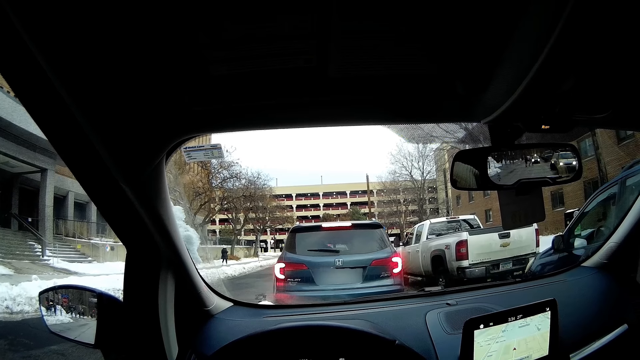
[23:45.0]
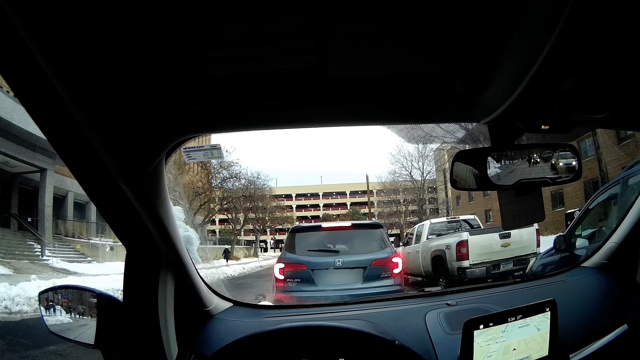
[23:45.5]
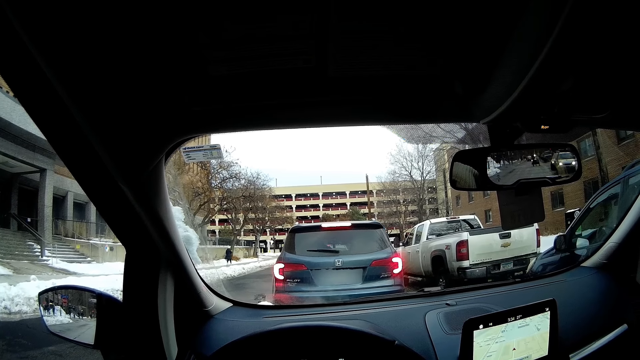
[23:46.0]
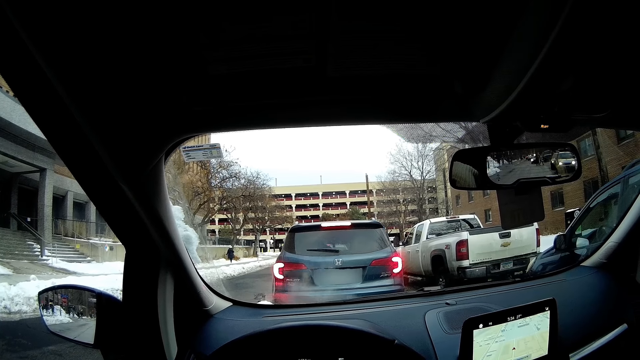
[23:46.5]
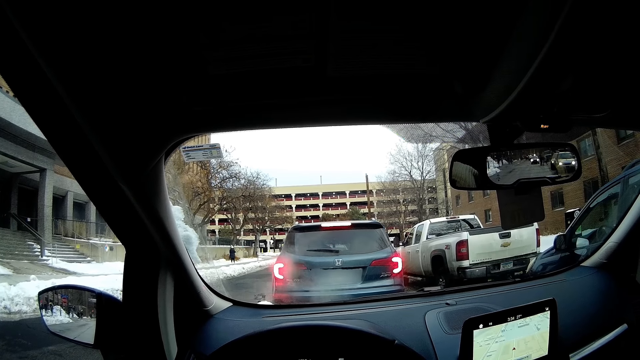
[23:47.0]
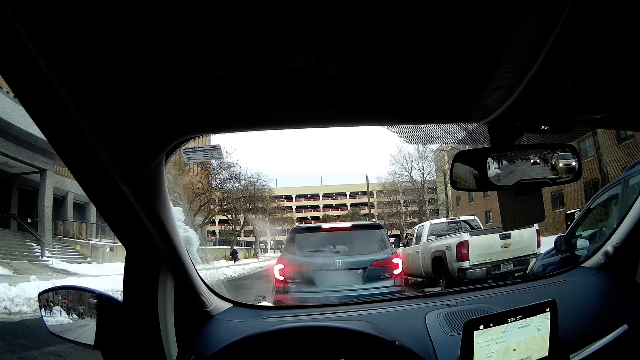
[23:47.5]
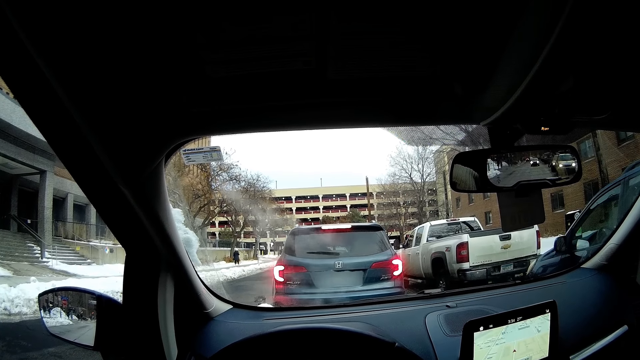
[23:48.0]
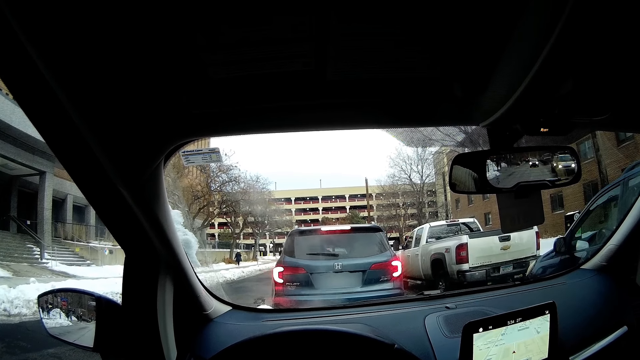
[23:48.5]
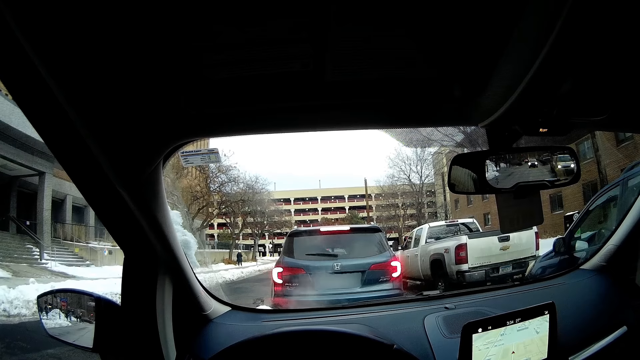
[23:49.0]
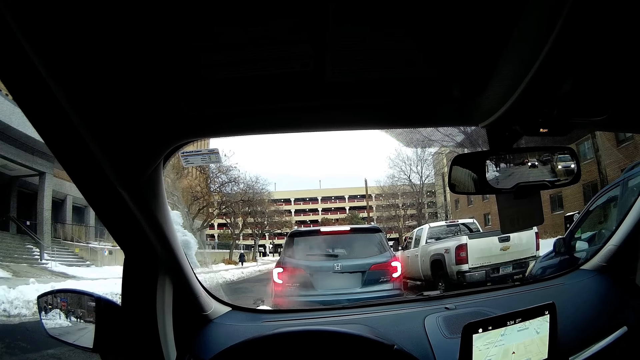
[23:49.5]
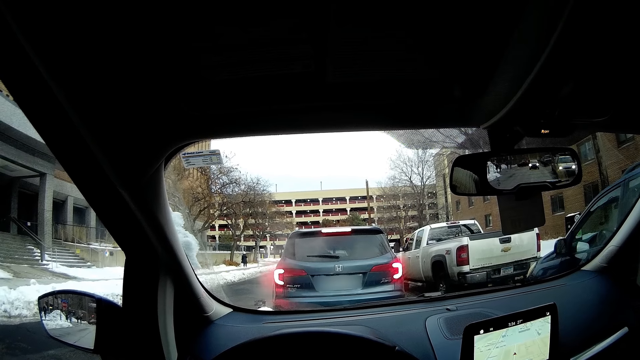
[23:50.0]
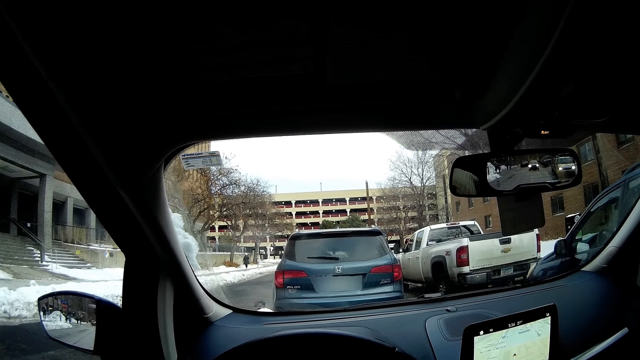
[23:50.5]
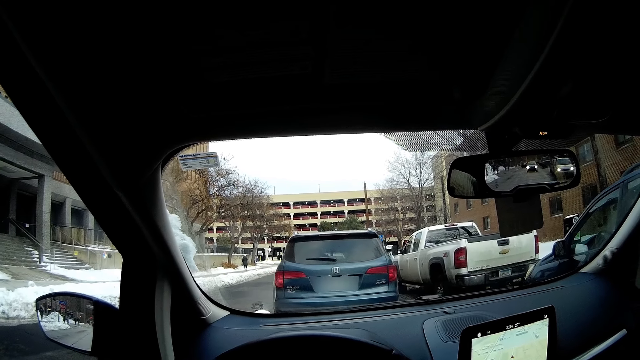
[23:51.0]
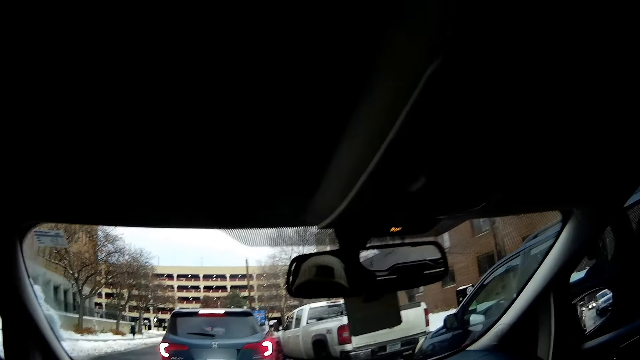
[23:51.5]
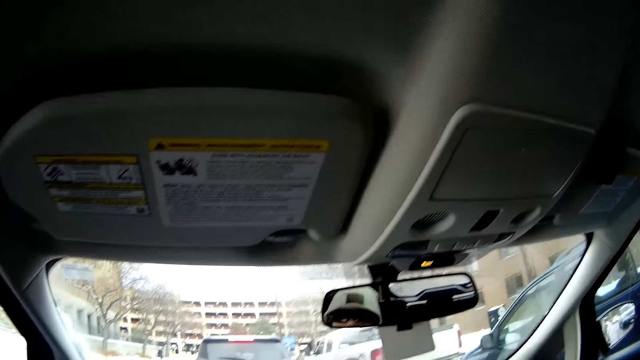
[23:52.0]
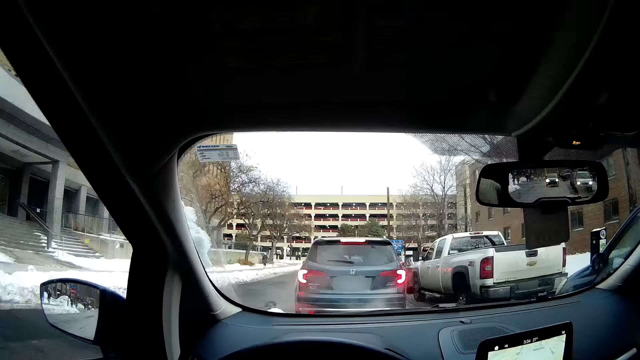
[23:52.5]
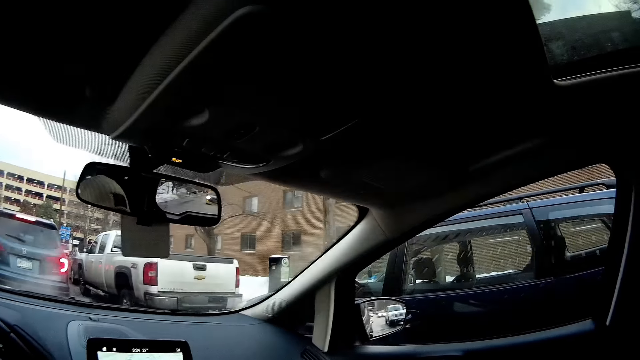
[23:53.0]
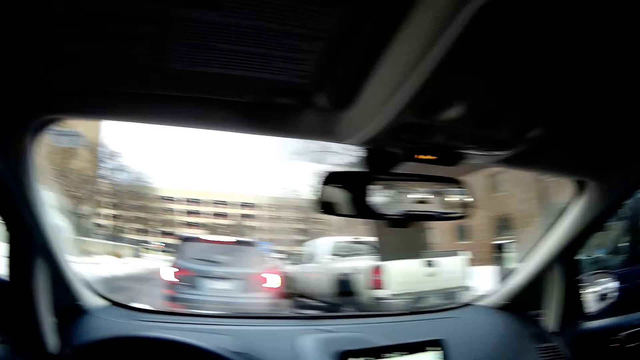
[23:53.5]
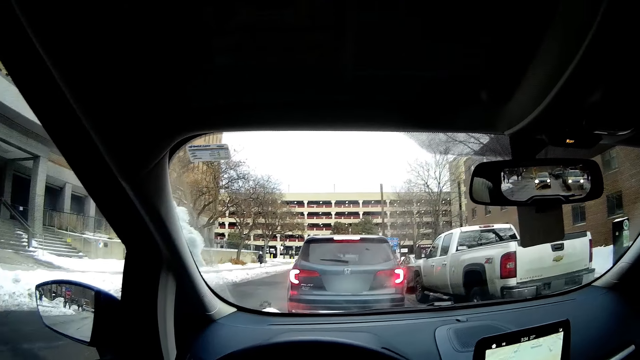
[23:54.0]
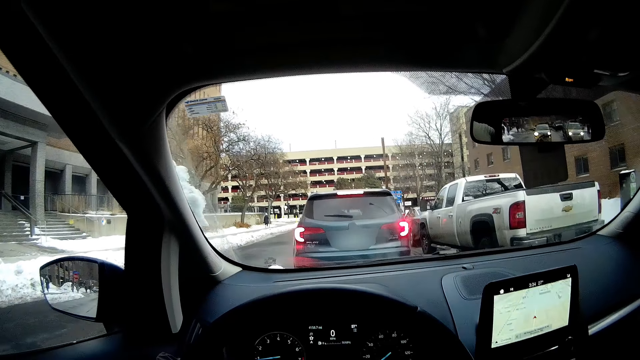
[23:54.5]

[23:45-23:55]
The camera wearer stops the car.

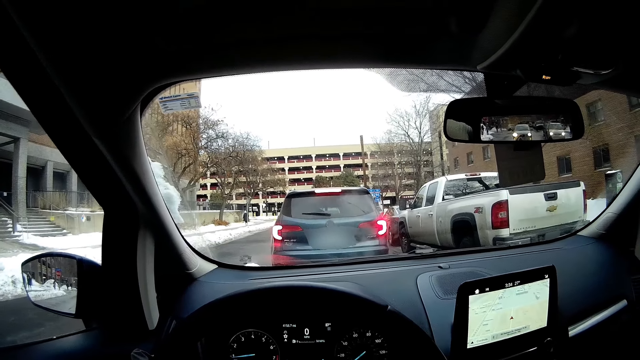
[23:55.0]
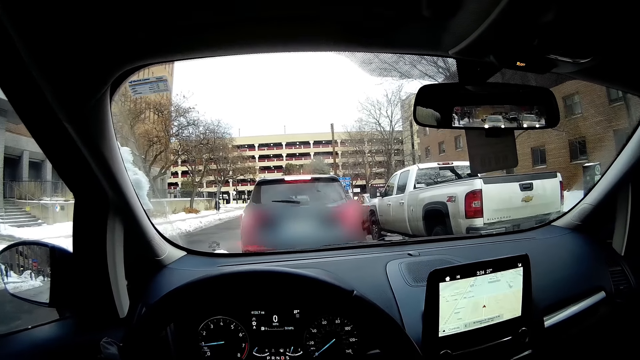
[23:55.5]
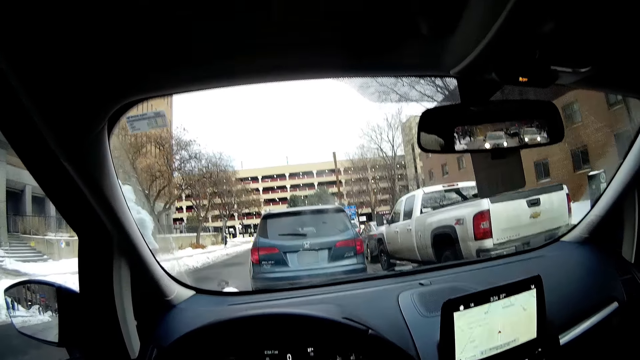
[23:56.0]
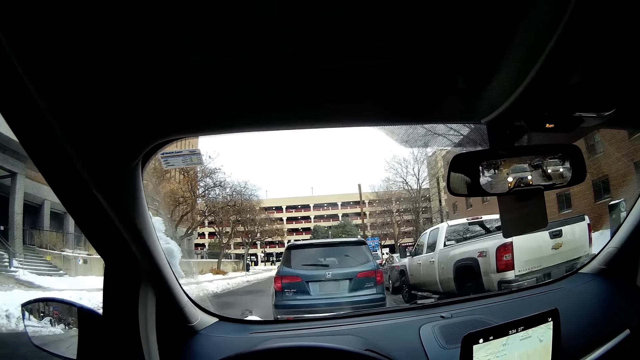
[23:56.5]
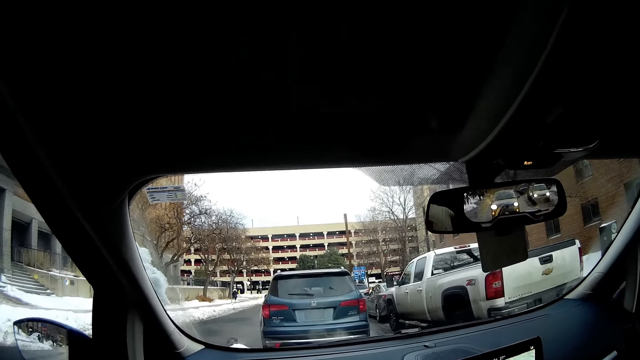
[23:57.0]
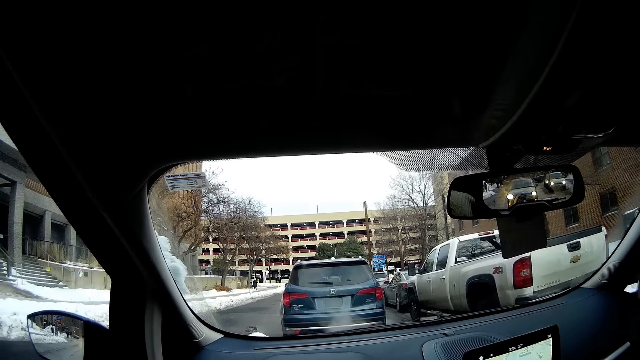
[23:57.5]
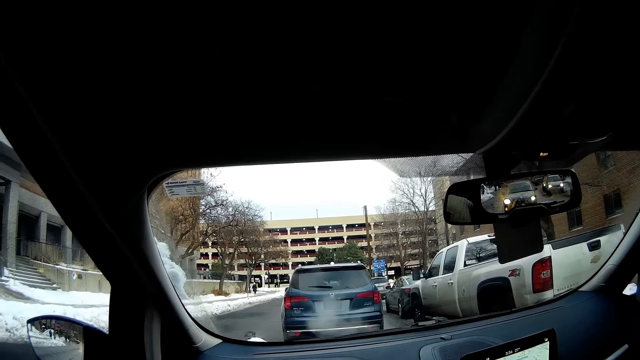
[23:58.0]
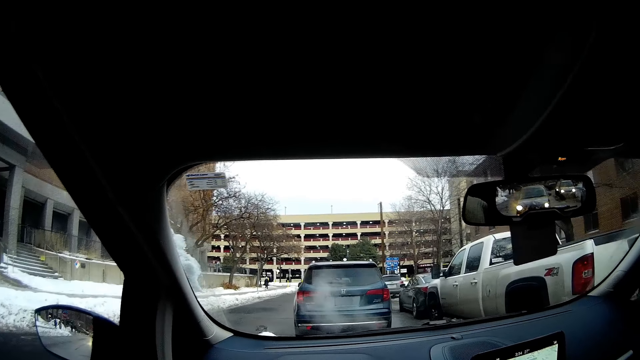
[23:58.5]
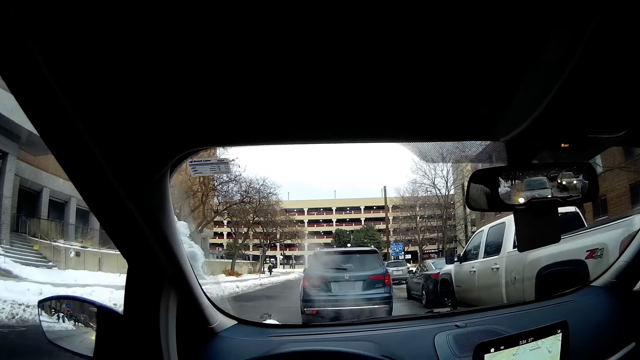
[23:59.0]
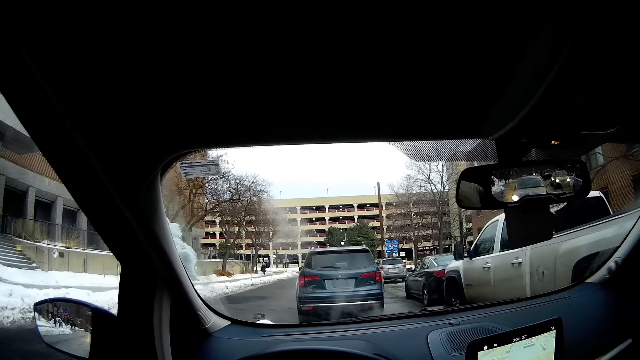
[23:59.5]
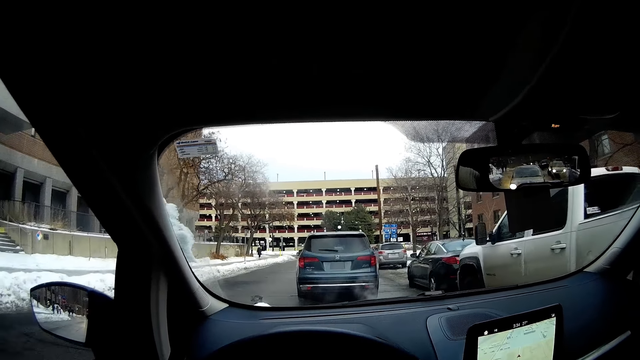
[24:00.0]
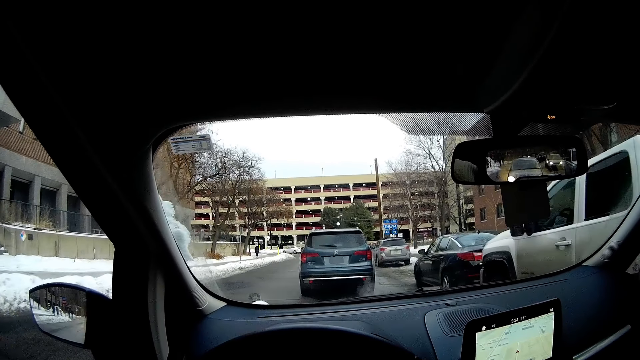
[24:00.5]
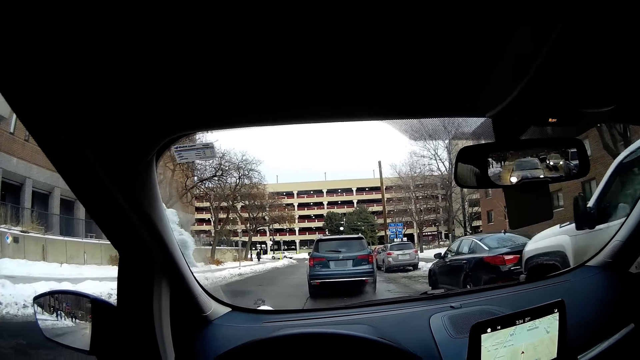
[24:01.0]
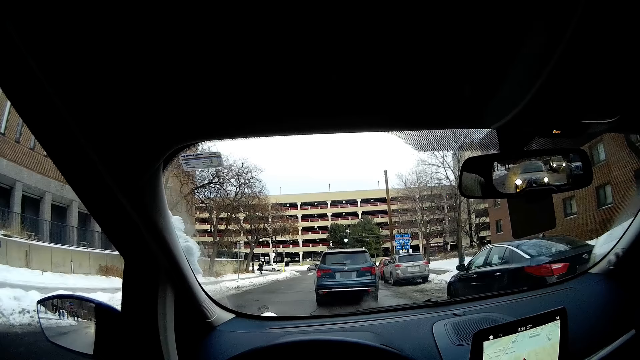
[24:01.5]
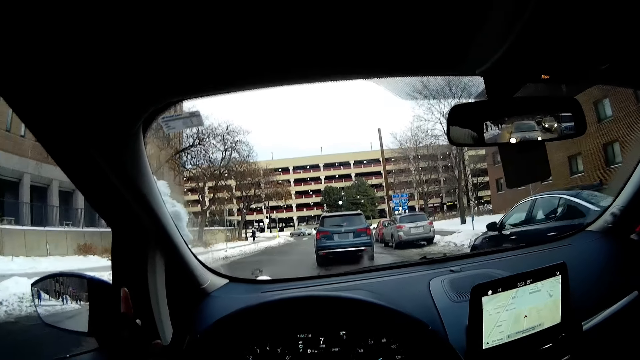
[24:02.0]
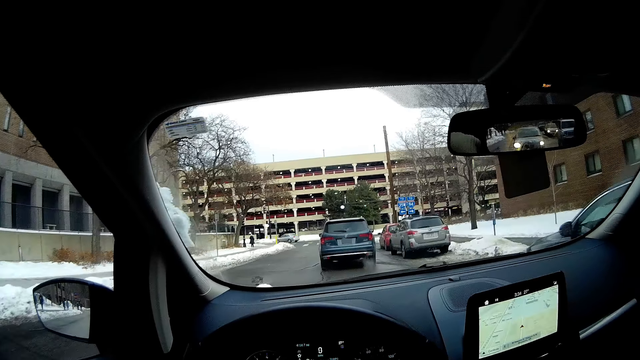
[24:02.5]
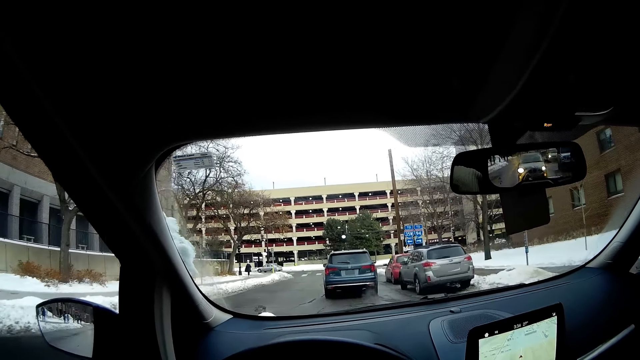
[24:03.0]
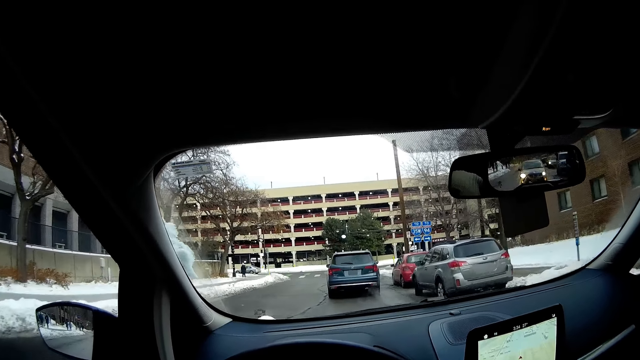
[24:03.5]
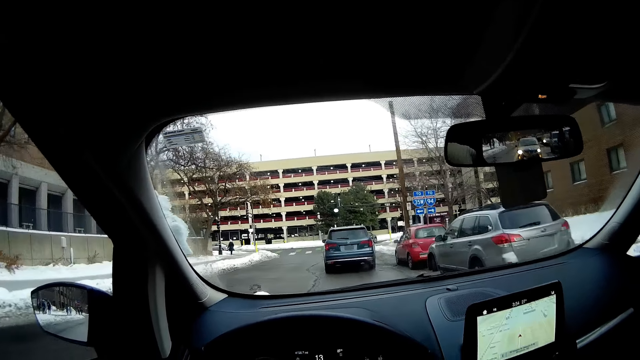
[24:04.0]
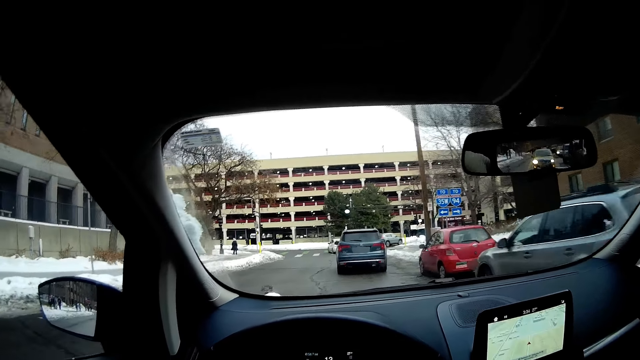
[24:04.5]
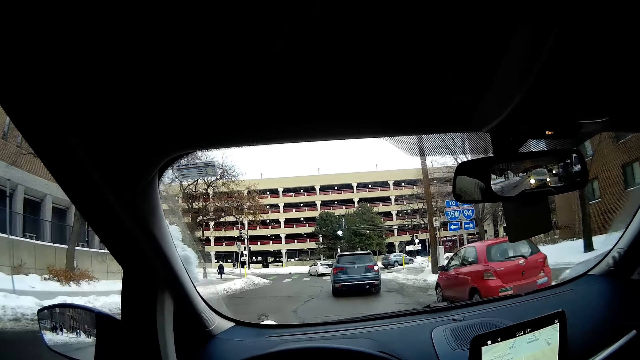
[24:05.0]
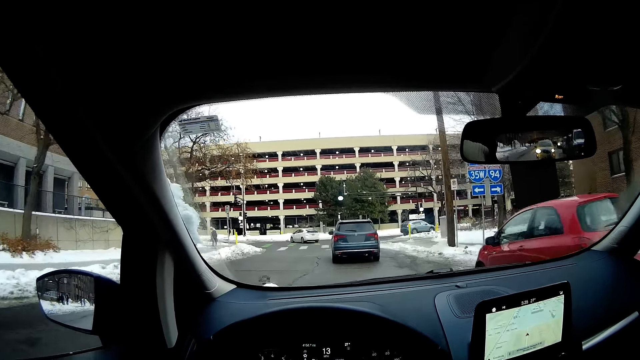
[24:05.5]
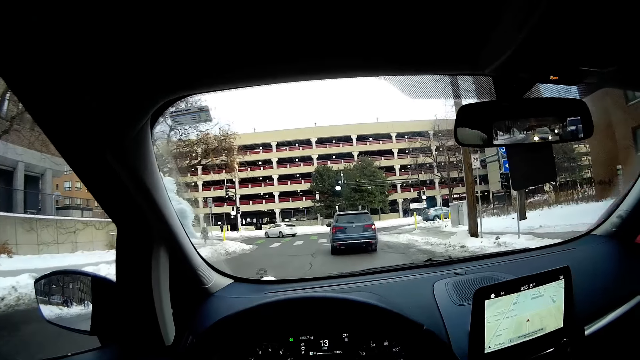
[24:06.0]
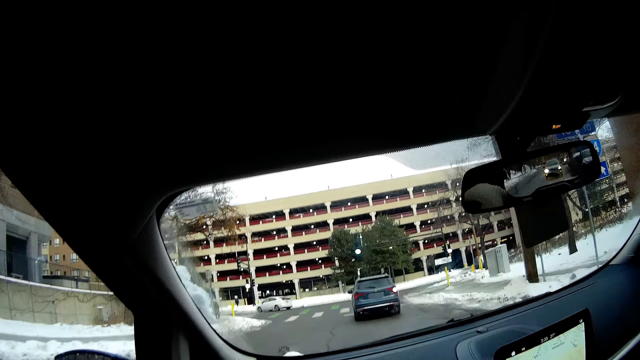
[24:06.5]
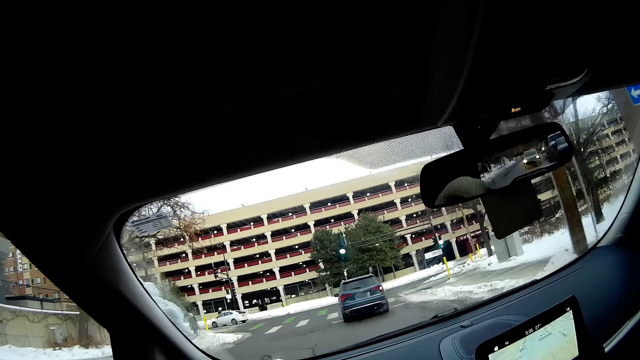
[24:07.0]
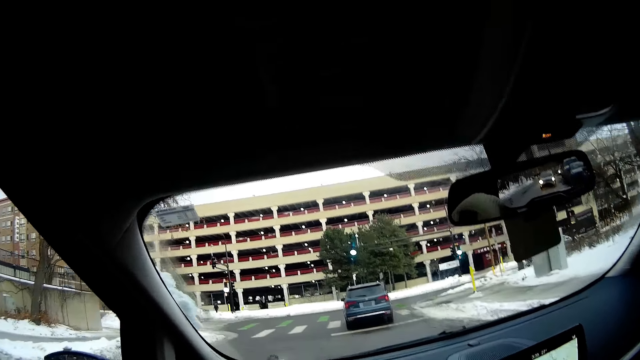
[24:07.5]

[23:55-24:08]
The camera wearer accelerates with the car. They drive the car.
